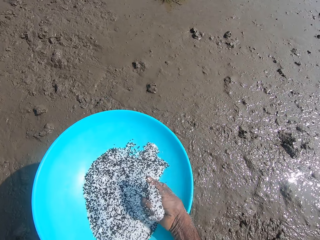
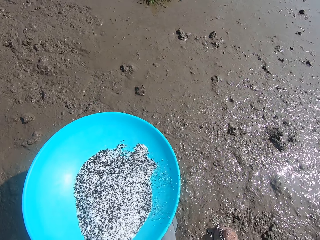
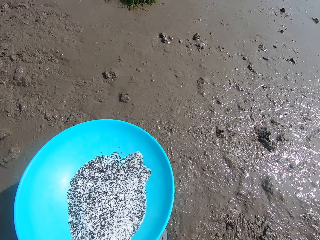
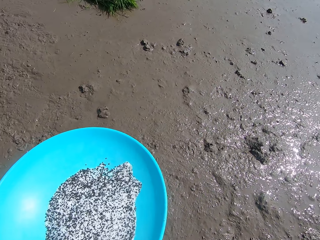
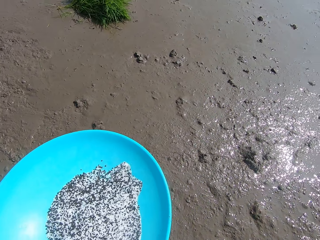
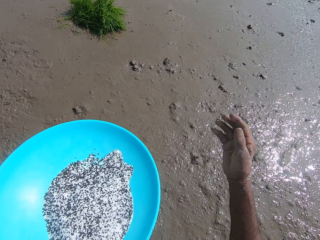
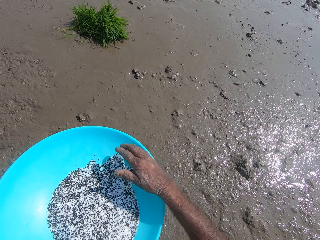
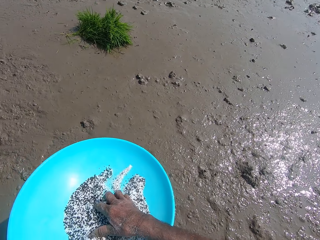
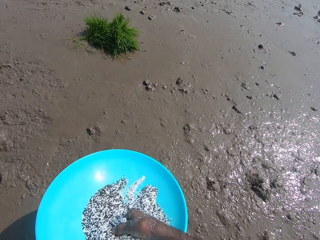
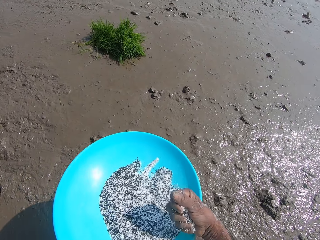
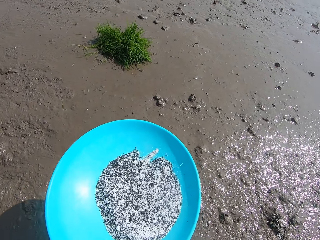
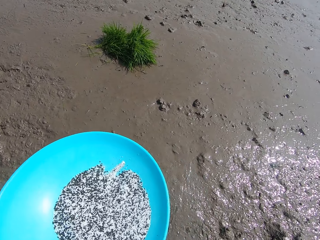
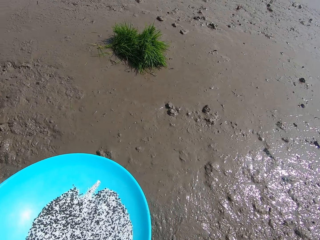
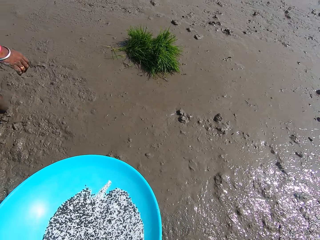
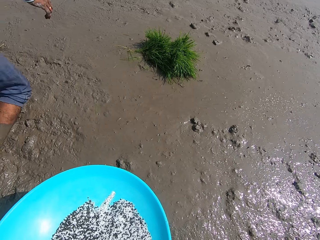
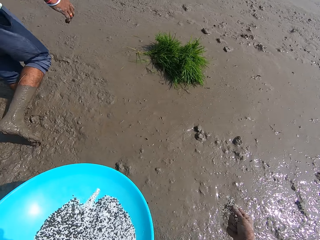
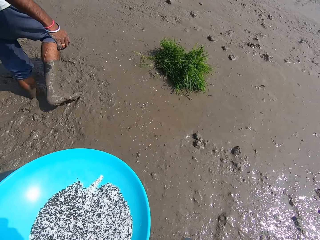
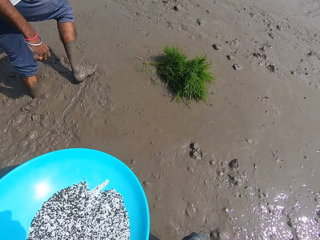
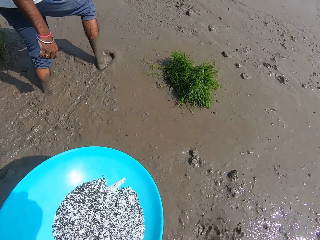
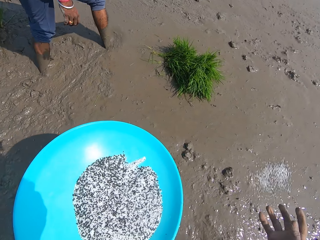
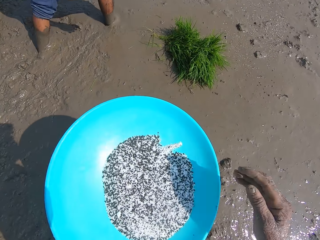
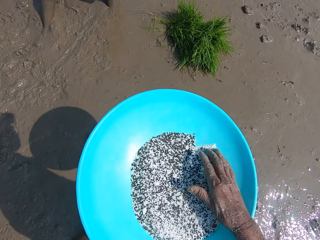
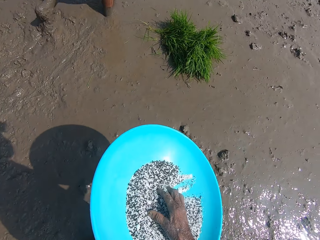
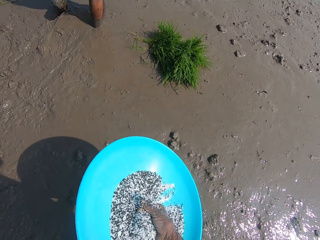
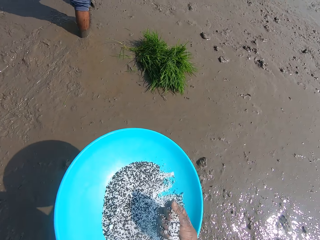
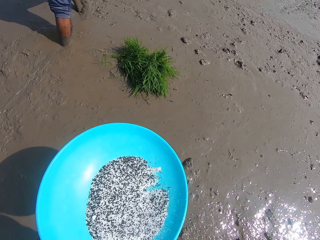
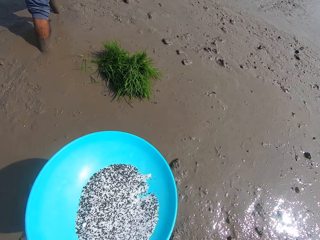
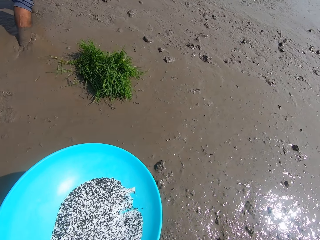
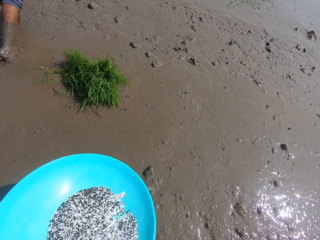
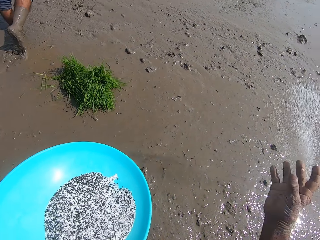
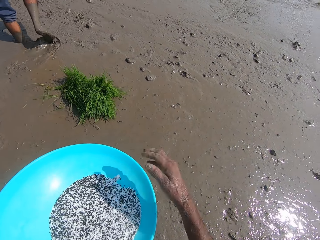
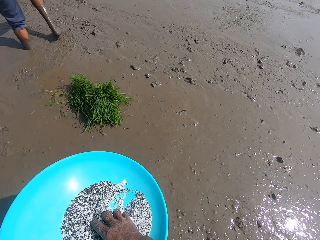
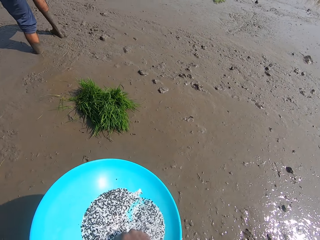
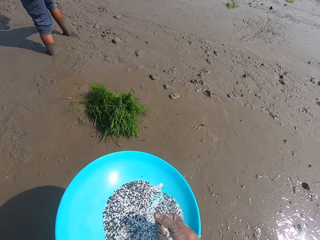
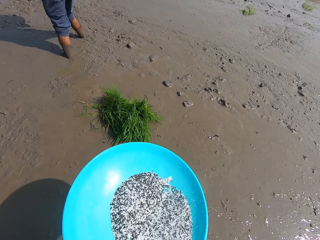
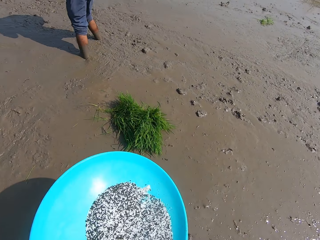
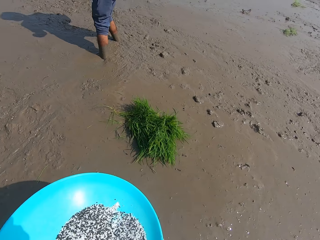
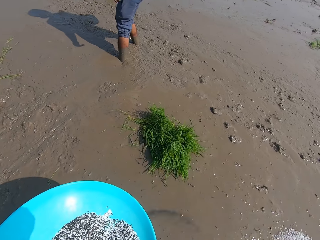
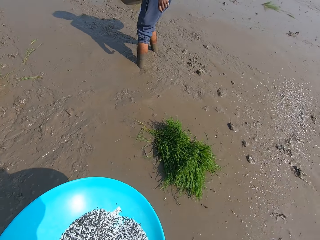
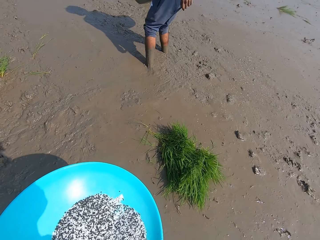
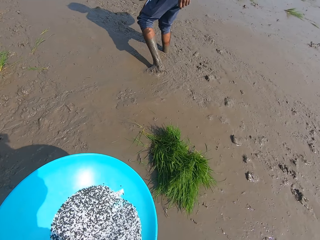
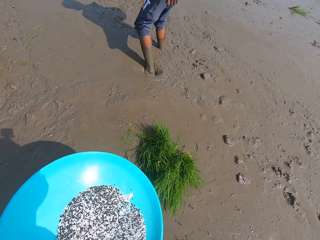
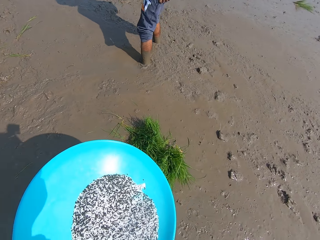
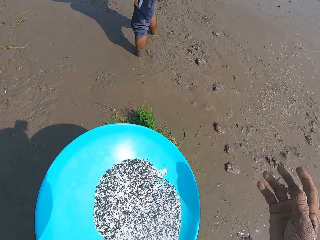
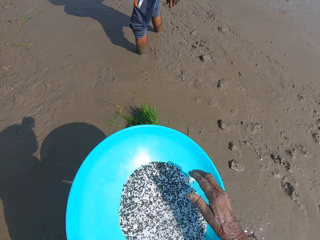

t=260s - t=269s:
The camera wearer takes rice grains from the tray in his left hand with his right hand. He spreads the rice grains in his right hand on the mud. He takes the rice grains from the tray in his left hand with his right hand. He spreads the rice grains in his right hand on the mud. He takes the rice grains from the tray in his left hand with his right hand. He spreads the rice grains in his right hand on the mud. He takes the rice grains from the tray in his left hand with his right hand. He spreads the rice grains in his right hand on the mud.

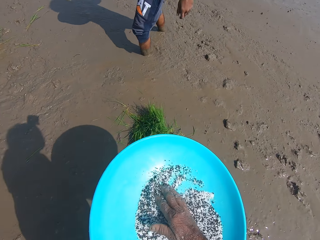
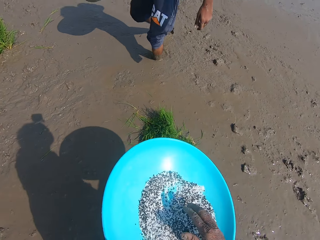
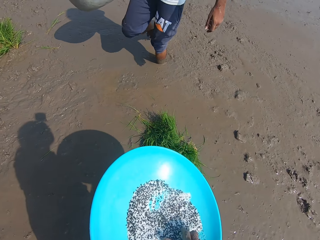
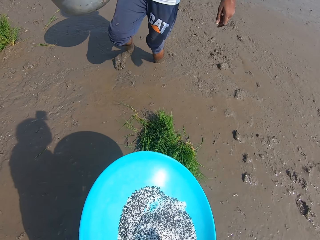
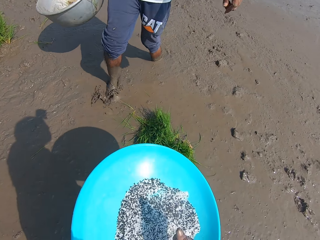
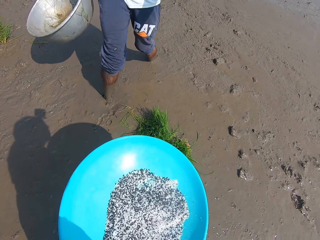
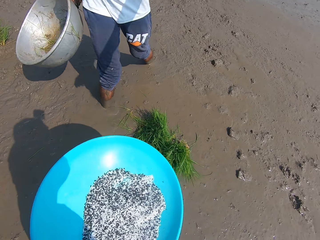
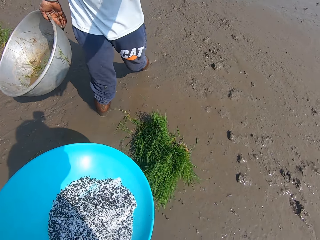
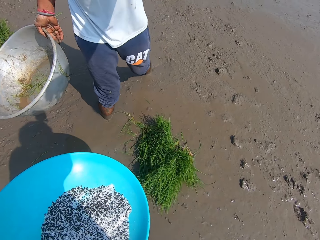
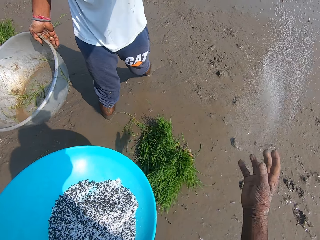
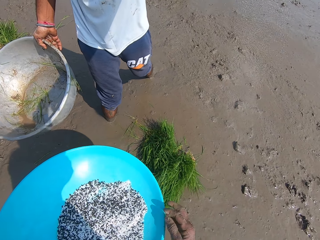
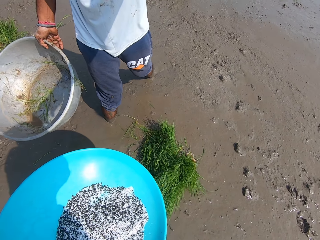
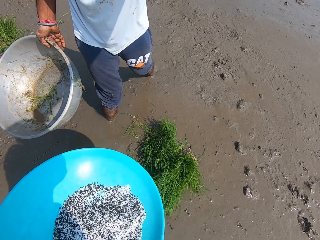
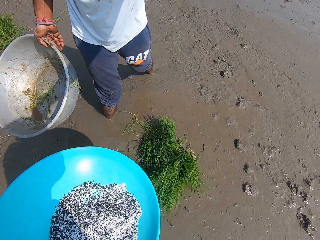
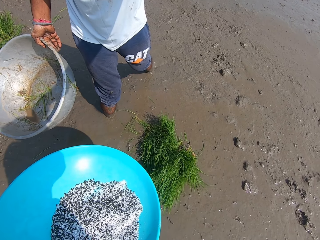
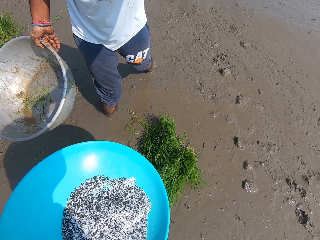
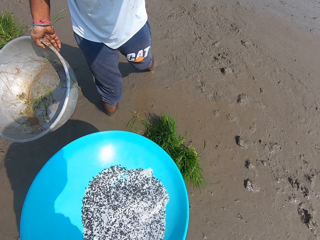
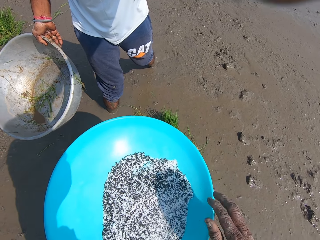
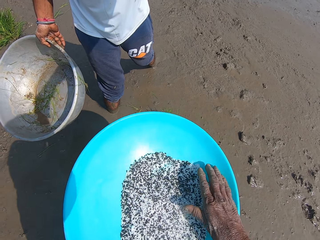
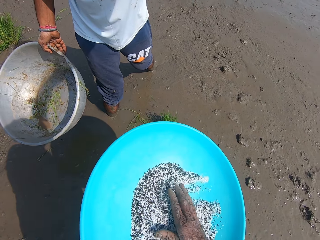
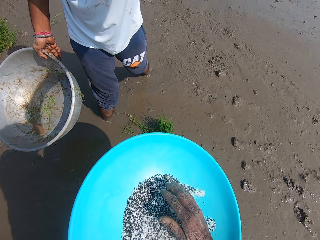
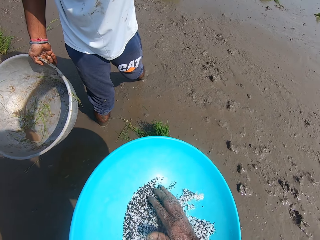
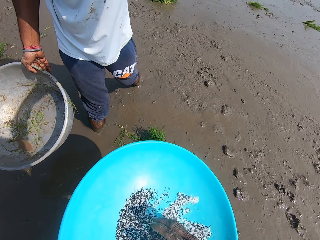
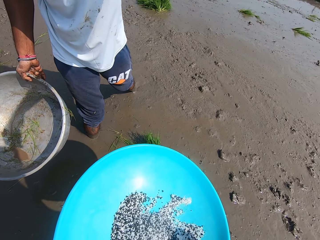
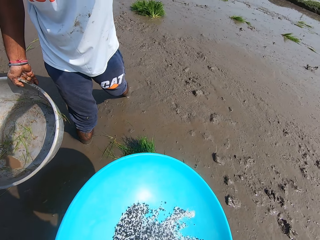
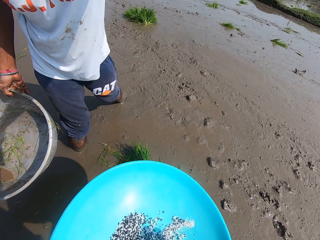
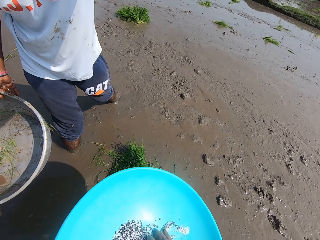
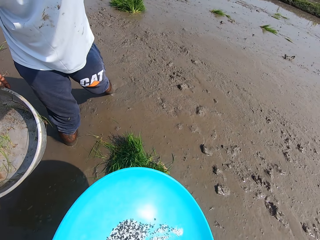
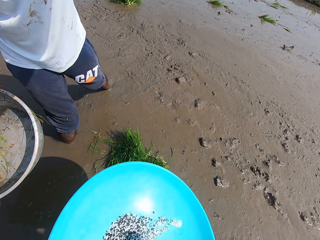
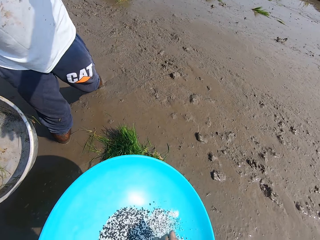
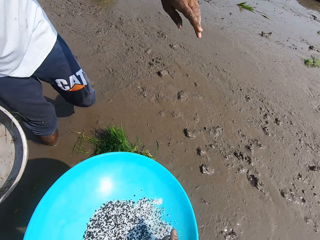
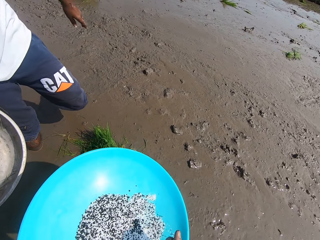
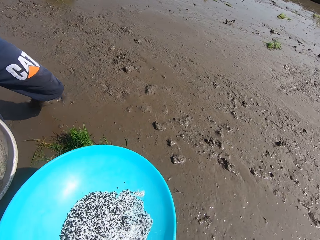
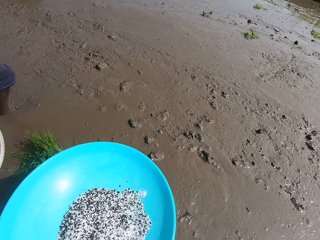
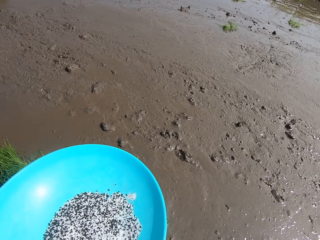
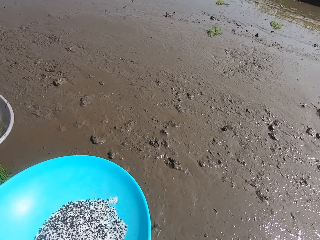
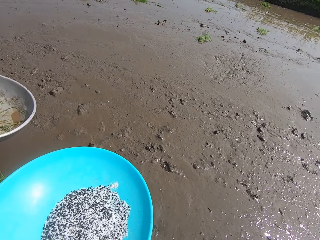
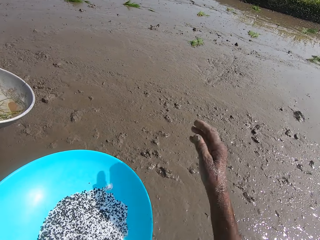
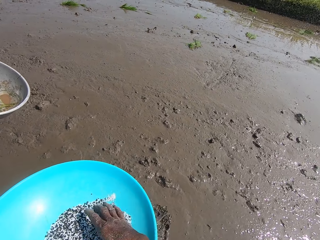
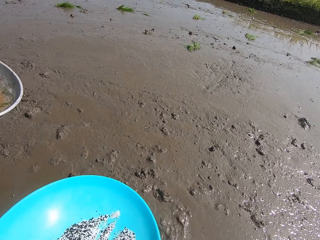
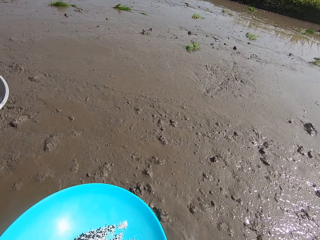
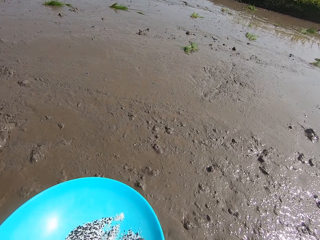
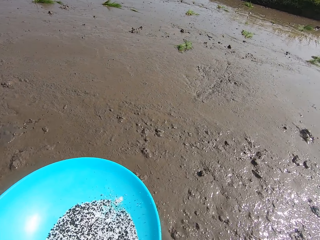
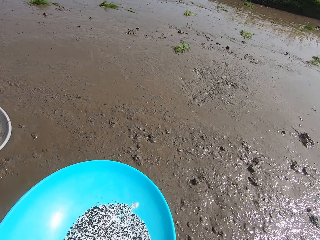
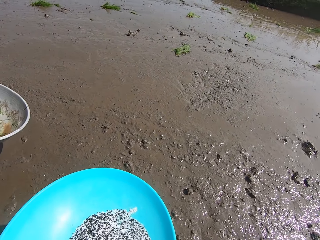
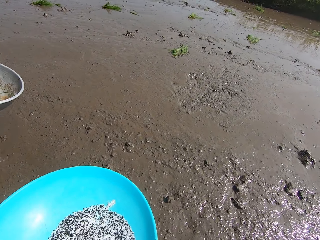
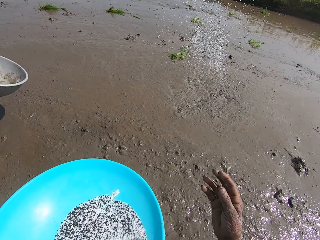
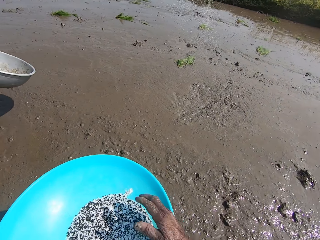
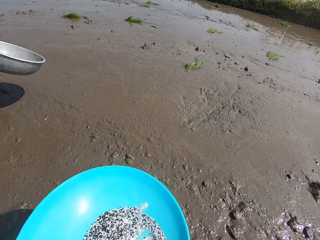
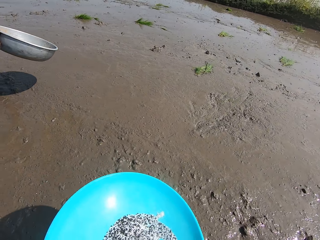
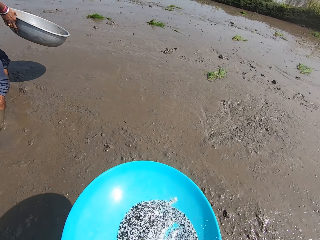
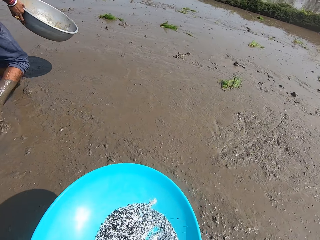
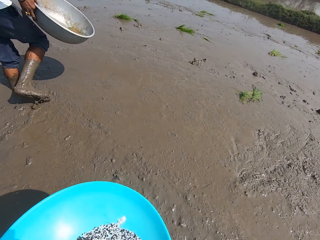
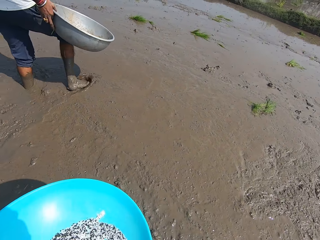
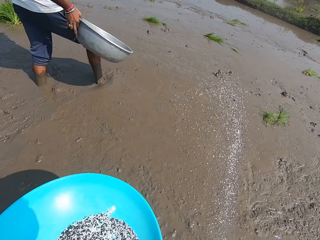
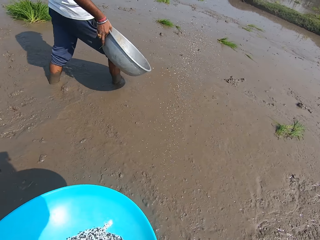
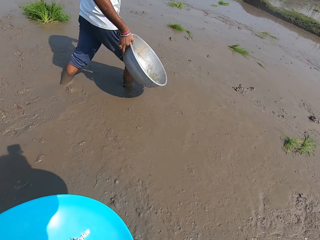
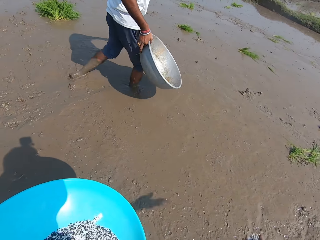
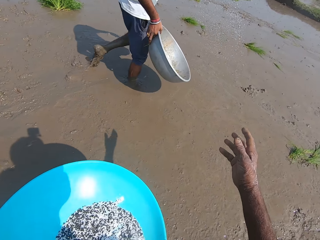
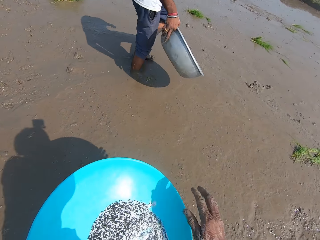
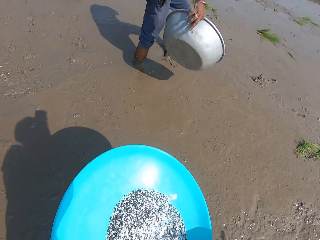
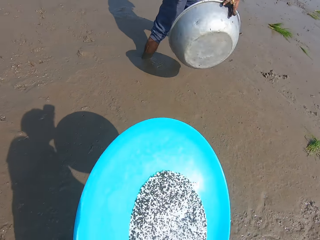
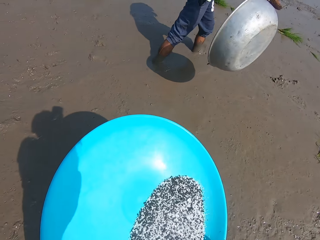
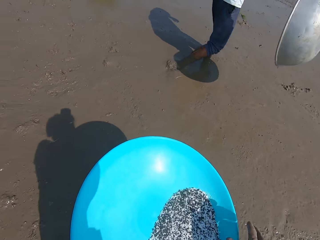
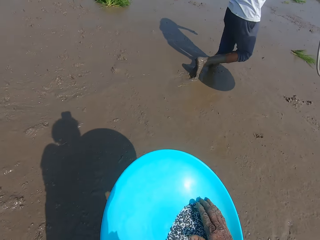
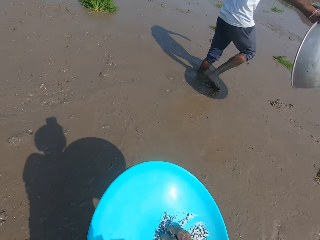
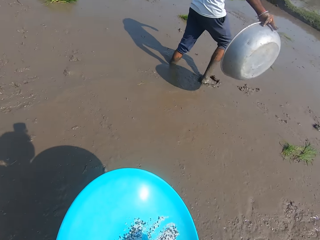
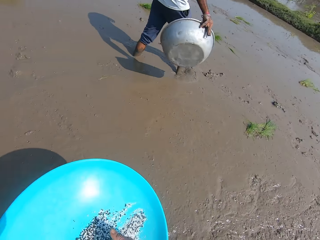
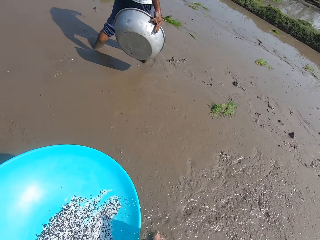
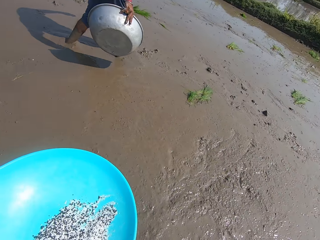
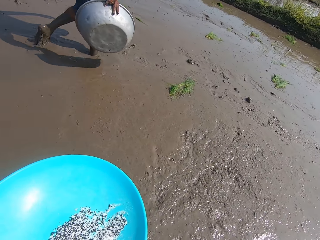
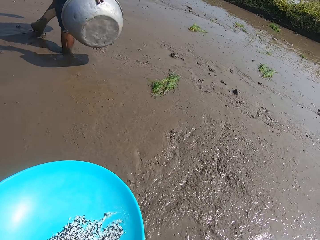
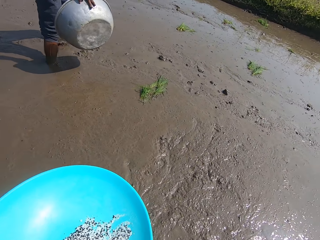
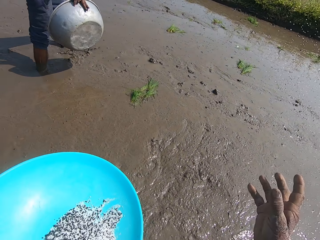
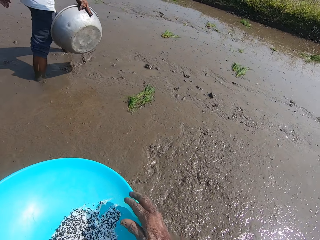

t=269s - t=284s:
The camera wearer gathers the rice grains in the tray in his left hand with his right hand. The man walks towards the camera wearer. The camera wearer takes the rice grains from the tray in his left hand with his right hand. The man adjusts the camera on the head of the camera wearer with his left hand. The camera wearer spreads the rice grains in his right hand on the mud. He talks to the man. He gathers the rice grains in the tray in his left hand with his right hand. He takes the rice grains from the tray in his left hand with his right hand. The man walks away from the camera wearer. The camera wearer spreads the rice grains in his right hand on the mud. He takes the rice grains from the tray in his left hand with his right hand. He spreads the rice grains in his right hand on the mud. He takes the rice grains from the tray in his left hand with his right hand. He spreads the rice grains in his right hand on the mud. He shakes the tray with both hands. He takes the rice grains from the tray in his left hand with his right hand. He spreads the rice grains in his right hand on the mud.
